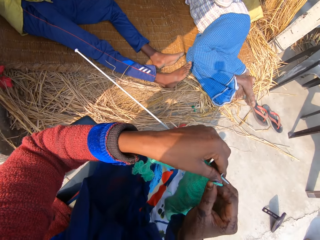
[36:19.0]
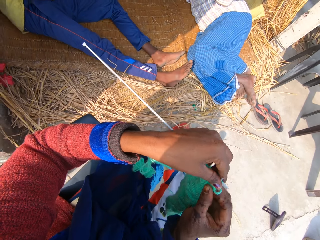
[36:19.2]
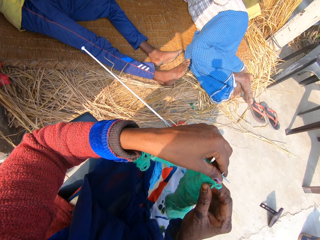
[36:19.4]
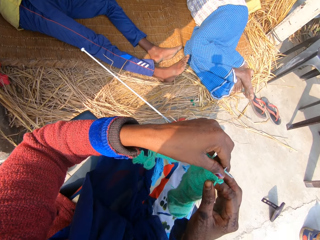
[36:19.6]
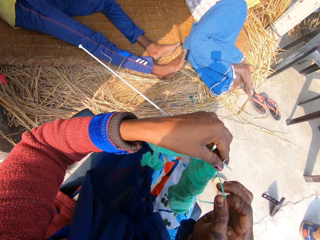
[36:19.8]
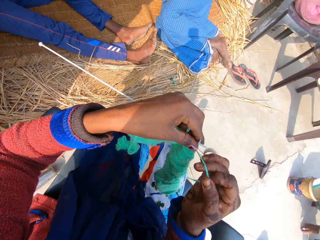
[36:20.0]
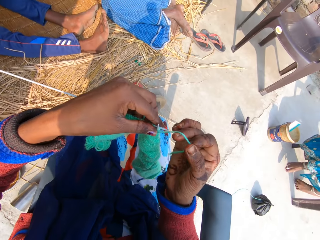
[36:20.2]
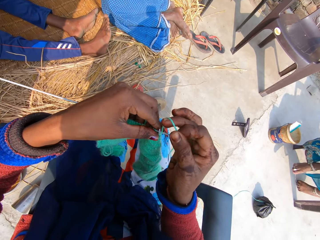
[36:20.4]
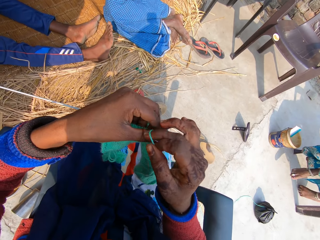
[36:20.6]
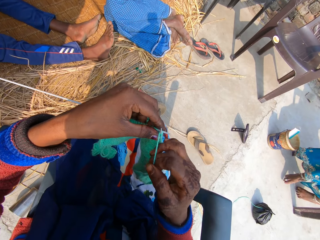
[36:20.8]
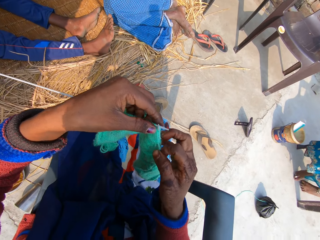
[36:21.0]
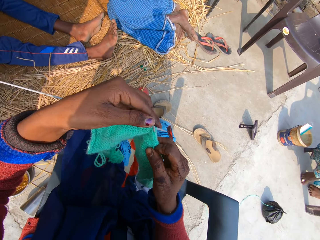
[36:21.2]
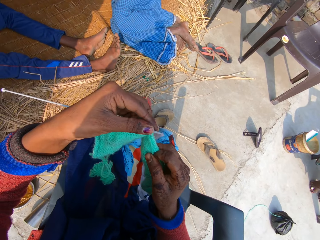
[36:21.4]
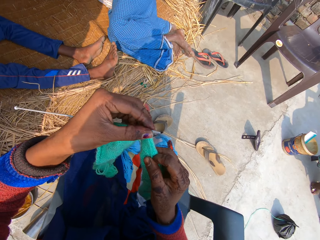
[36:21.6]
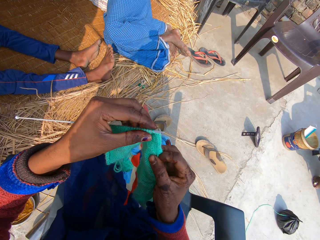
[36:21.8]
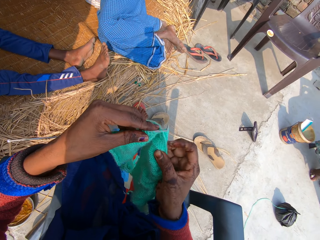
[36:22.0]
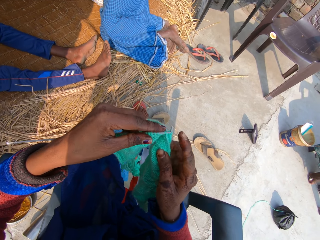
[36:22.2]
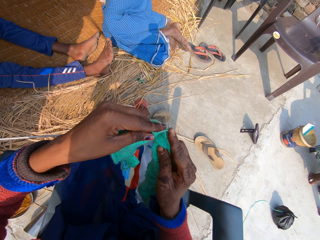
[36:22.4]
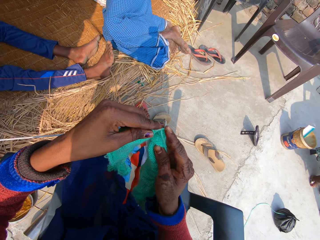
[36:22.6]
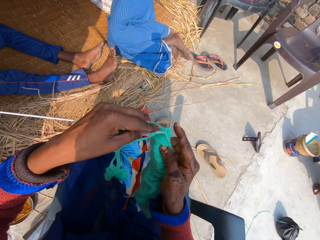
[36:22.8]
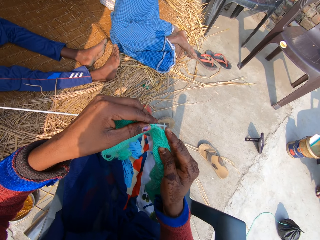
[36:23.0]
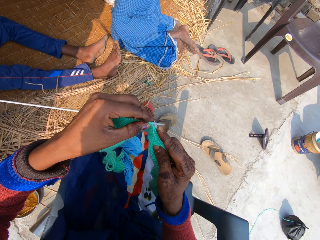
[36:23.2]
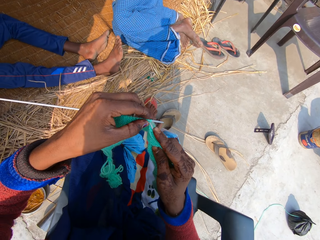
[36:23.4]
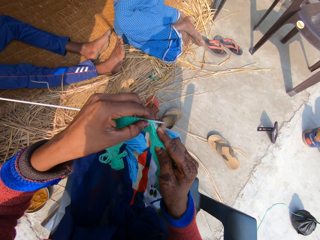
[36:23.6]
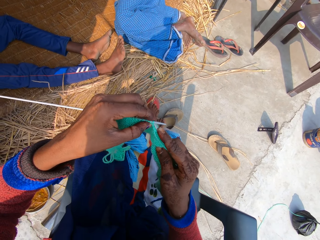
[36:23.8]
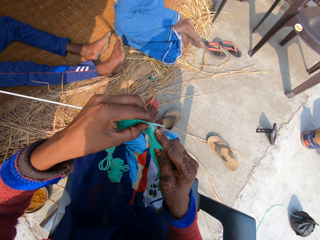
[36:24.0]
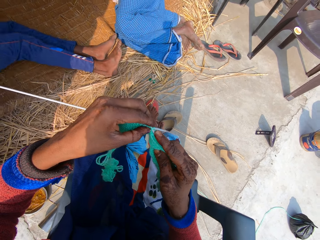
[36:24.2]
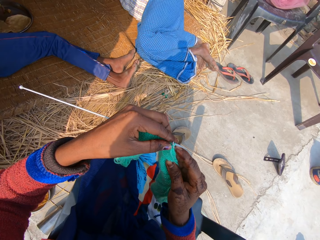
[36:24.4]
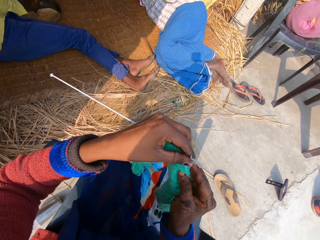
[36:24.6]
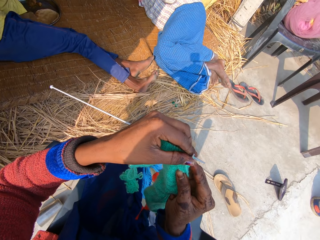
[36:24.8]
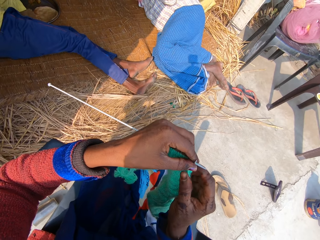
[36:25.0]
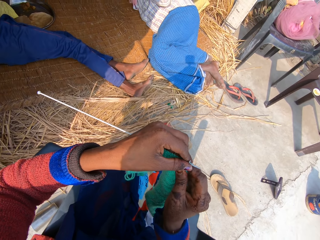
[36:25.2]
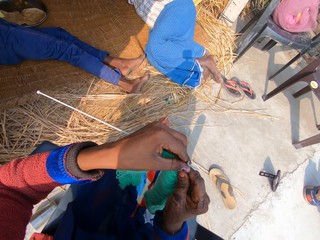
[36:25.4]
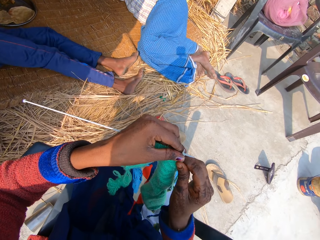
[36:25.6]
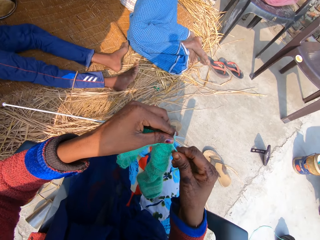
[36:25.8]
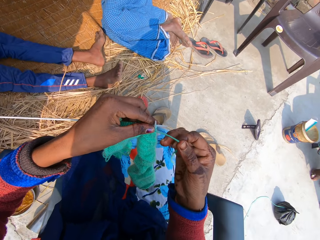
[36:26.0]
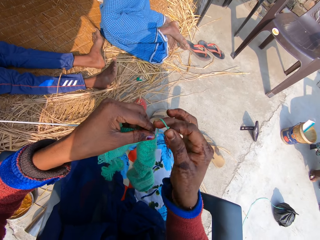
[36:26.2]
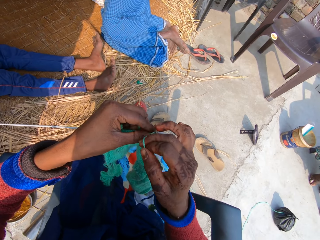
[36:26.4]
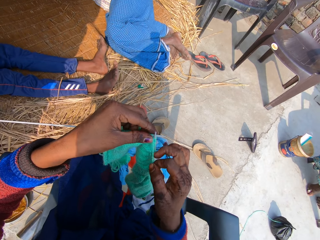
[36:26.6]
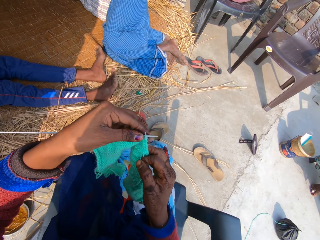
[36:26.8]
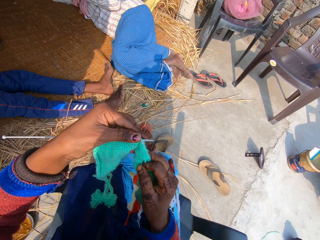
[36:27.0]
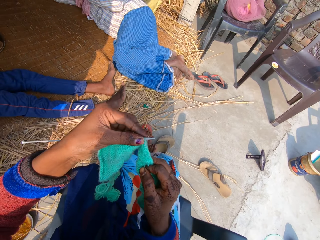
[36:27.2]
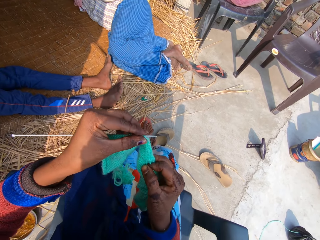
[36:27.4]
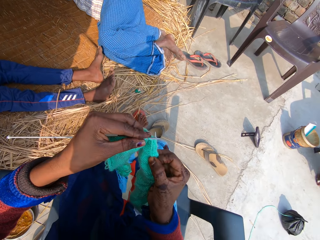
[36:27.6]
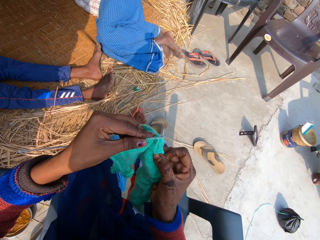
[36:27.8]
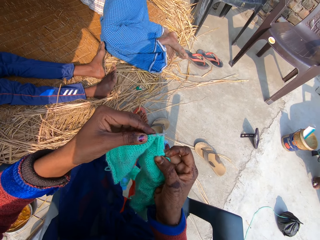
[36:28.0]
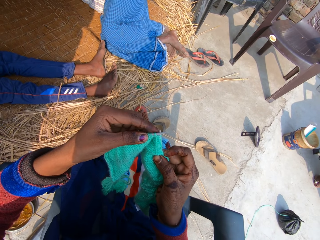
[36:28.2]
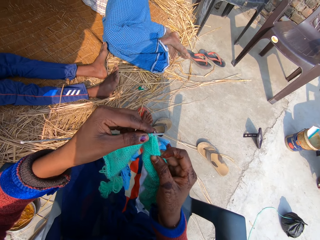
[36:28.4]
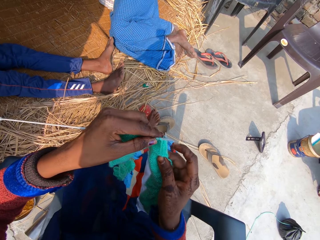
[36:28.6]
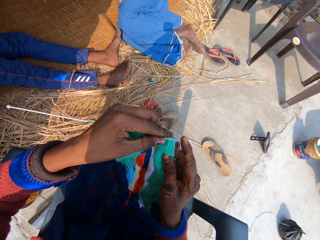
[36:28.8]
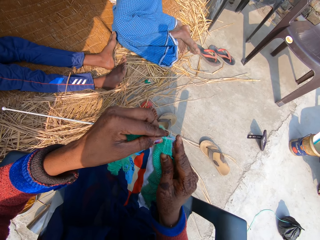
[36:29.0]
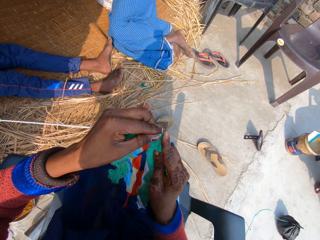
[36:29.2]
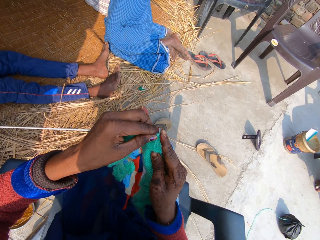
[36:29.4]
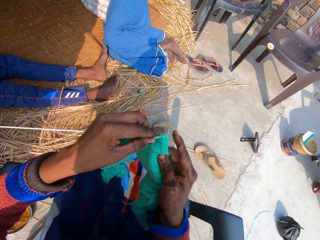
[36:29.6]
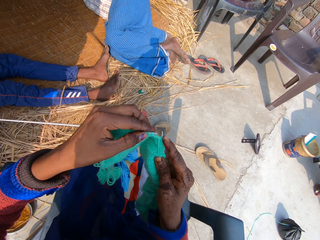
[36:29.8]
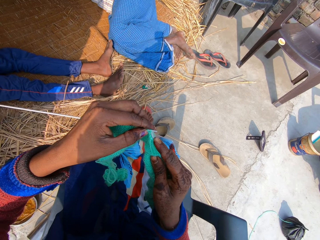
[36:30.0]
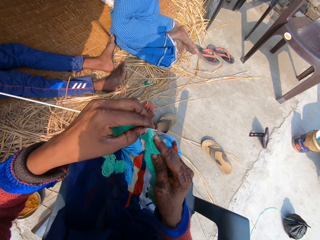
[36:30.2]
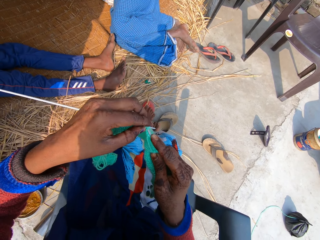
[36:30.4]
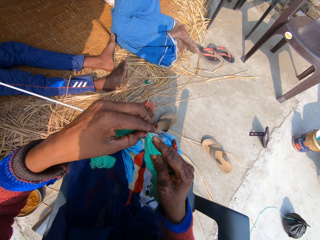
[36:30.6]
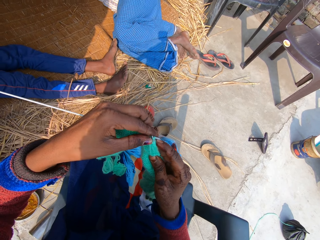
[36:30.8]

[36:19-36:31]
A woman talks to the camera wearer. A man talks to the camera wearer.

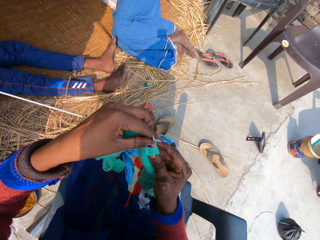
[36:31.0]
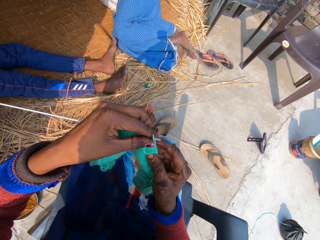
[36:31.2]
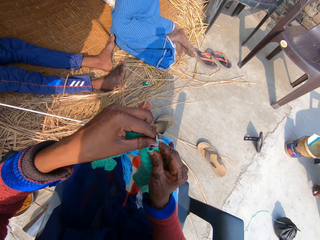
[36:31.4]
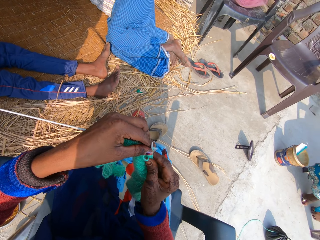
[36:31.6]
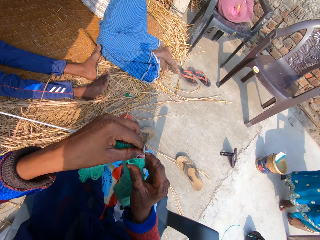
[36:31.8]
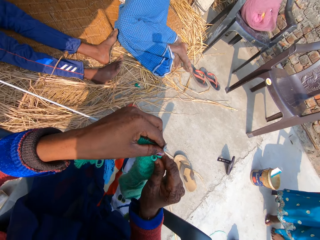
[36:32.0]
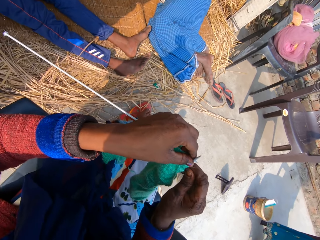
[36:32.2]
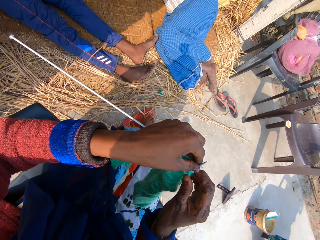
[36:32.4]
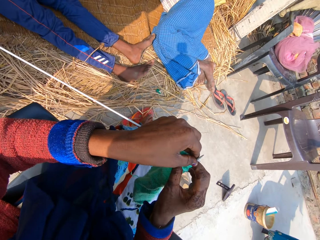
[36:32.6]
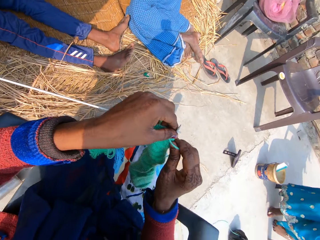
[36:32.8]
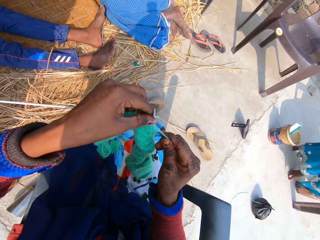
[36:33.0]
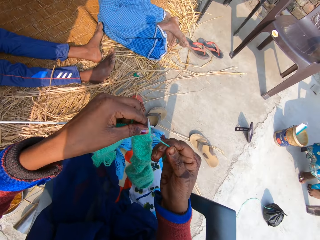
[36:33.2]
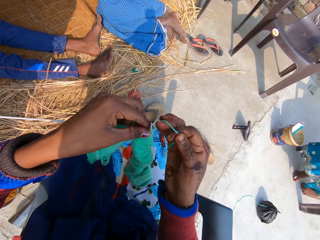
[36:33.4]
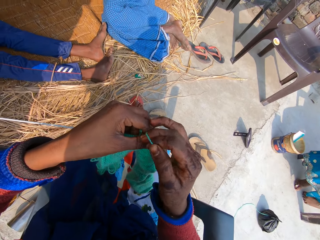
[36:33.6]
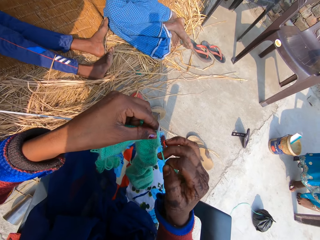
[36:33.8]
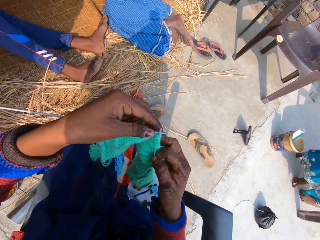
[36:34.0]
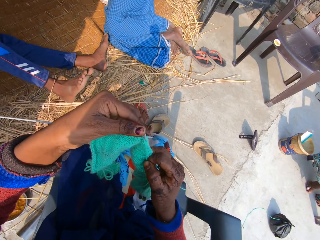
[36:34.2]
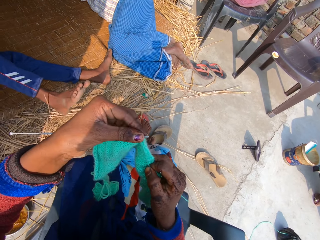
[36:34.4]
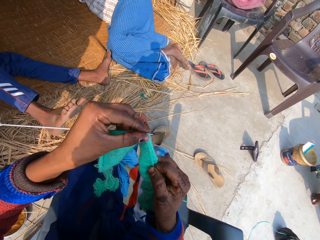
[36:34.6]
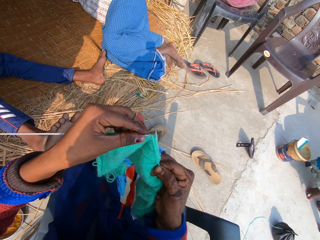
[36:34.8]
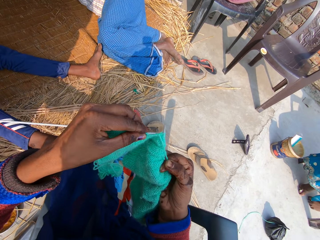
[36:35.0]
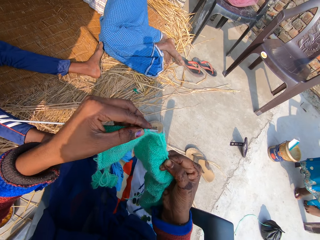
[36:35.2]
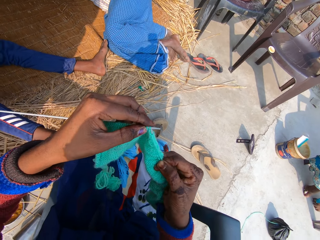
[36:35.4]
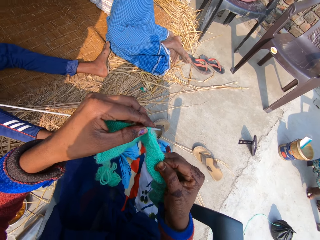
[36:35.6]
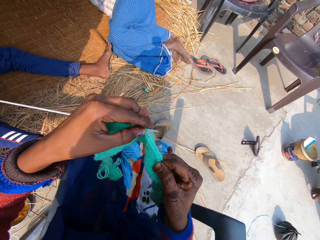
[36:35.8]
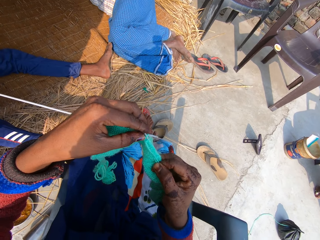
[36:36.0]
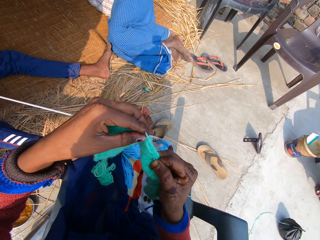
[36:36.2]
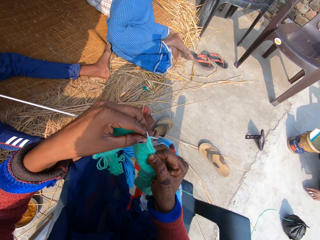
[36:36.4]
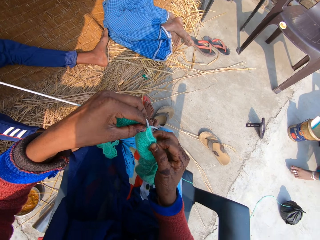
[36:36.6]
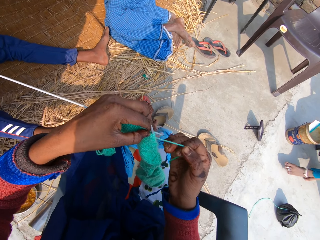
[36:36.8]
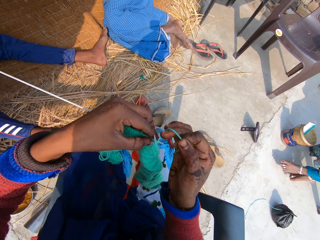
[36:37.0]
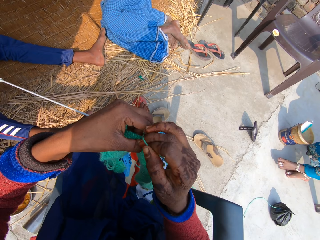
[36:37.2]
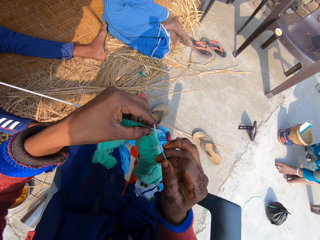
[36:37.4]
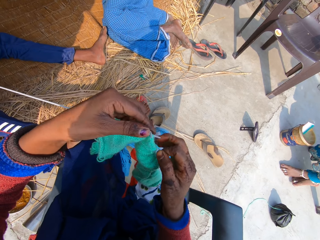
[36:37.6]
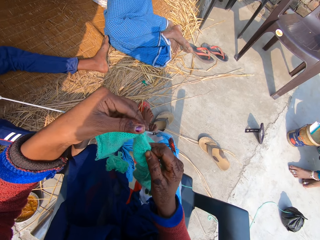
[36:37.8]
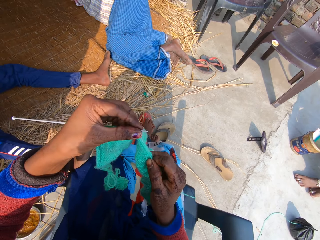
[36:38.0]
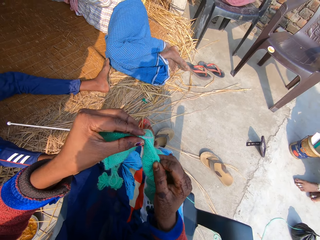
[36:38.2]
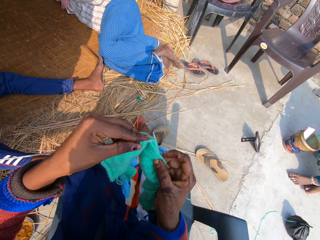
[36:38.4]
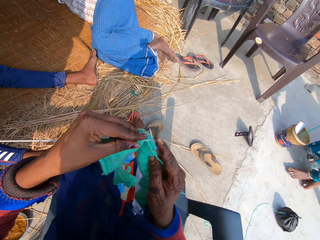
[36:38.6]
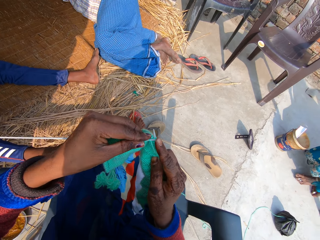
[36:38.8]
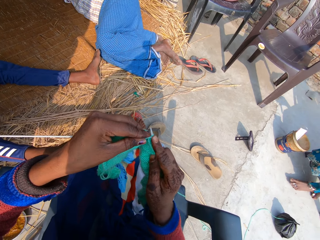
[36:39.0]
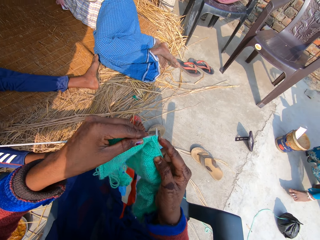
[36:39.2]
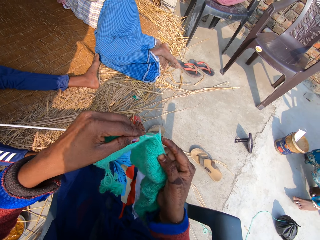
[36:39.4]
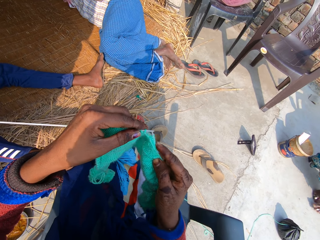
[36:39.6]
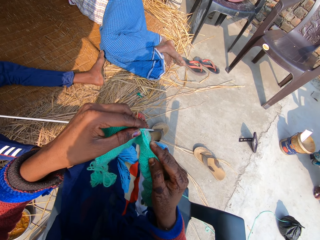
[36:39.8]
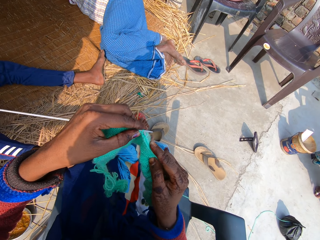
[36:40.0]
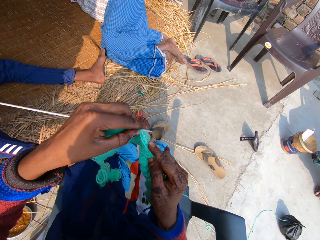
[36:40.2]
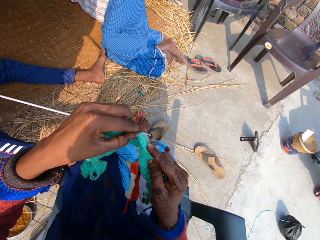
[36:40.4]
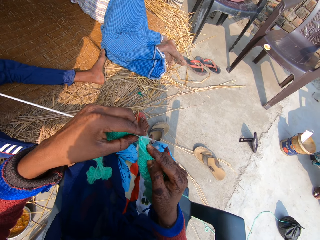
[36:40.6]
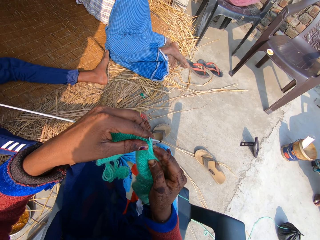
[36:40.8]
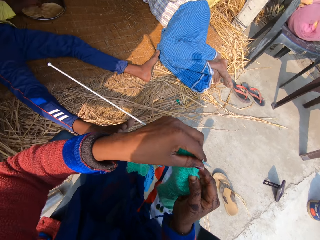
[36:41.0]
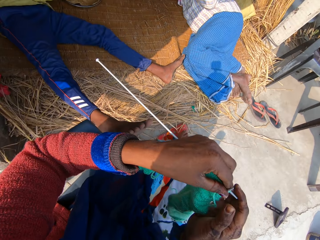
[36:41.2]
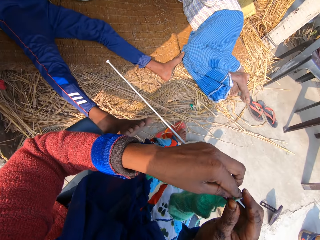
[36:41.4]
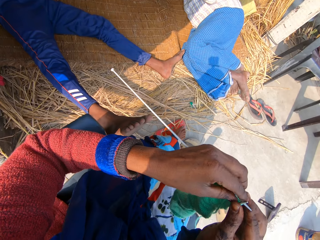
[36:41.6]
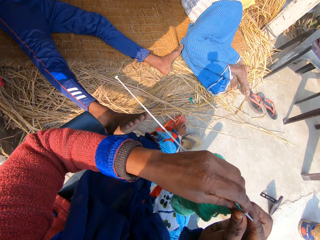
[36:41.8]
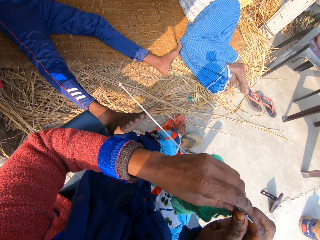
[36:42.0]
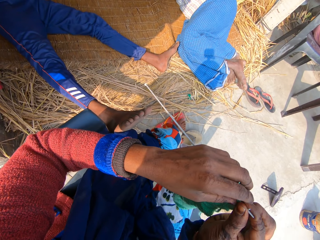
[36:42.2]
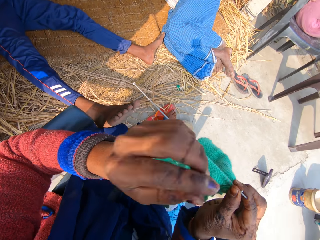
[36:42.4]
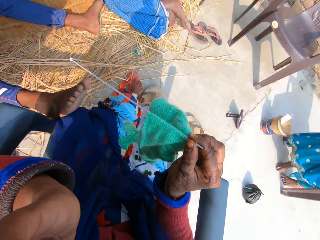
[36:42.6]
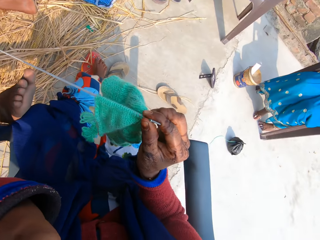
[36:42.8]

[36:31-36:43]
A woman talks to the camera wearer. The camera wearer talks to a man and the woman. The man talks to the camera wearer. The camera wearer talks to the man. The woman talks to the camera wearer.
